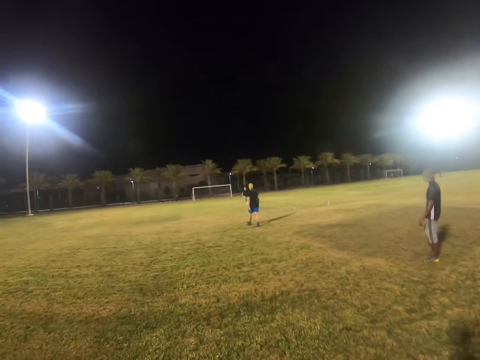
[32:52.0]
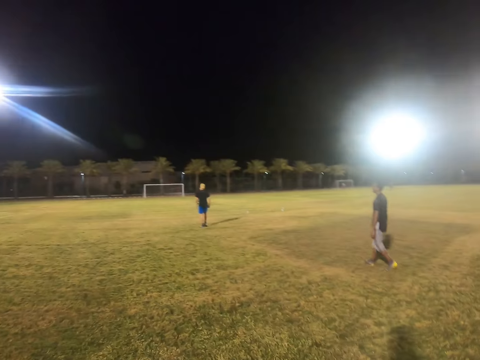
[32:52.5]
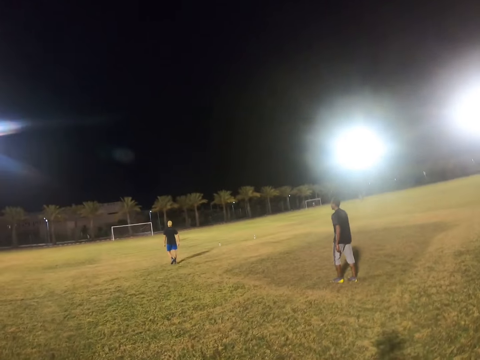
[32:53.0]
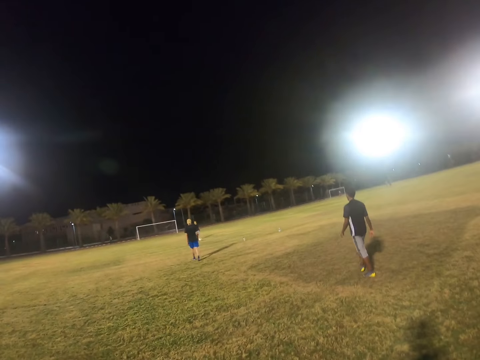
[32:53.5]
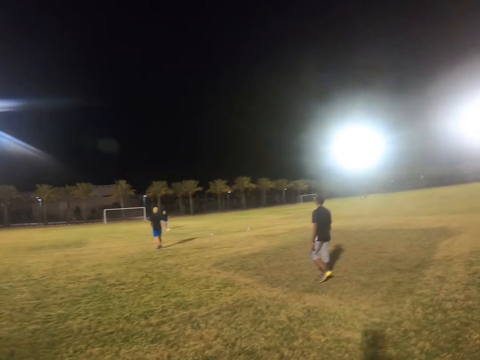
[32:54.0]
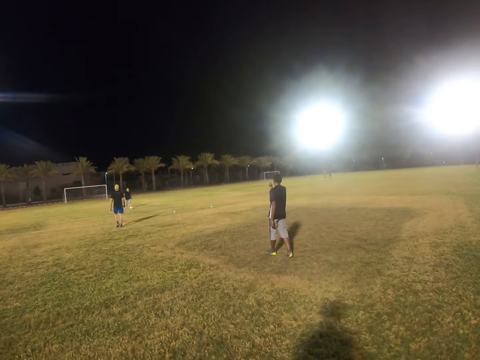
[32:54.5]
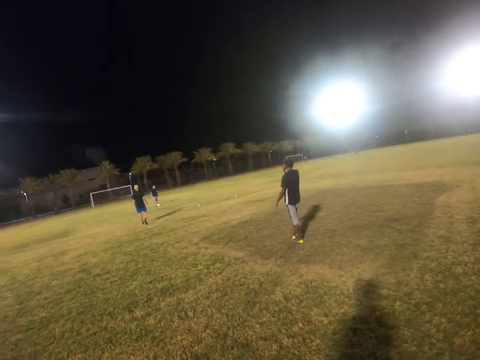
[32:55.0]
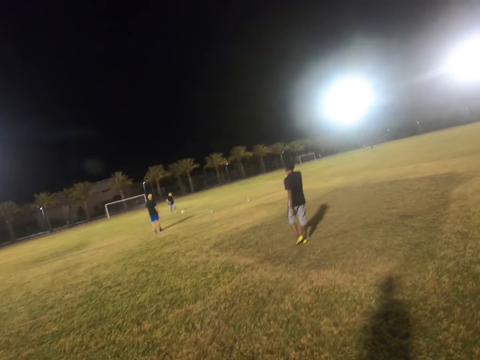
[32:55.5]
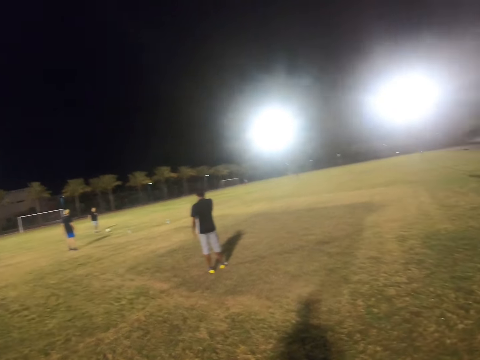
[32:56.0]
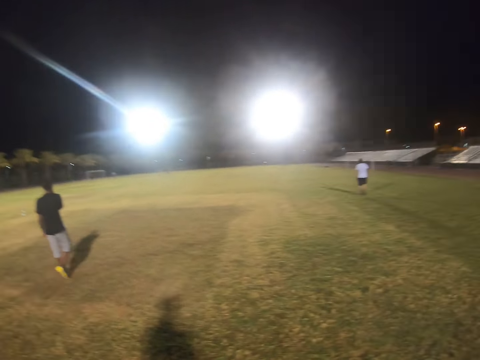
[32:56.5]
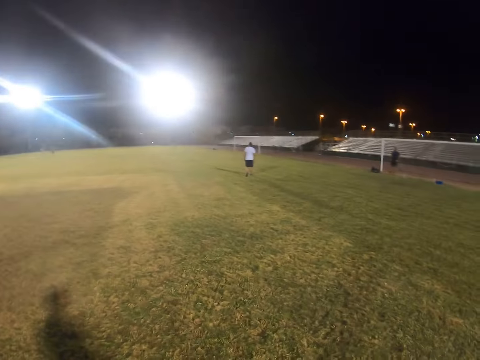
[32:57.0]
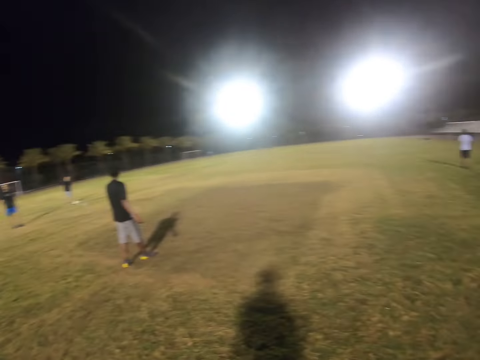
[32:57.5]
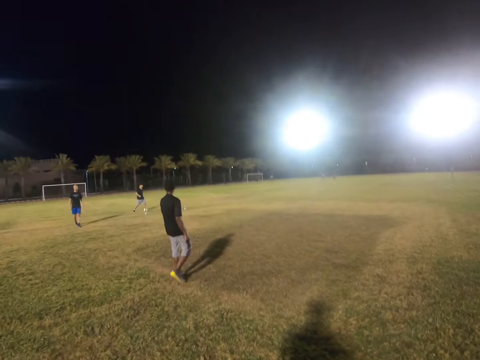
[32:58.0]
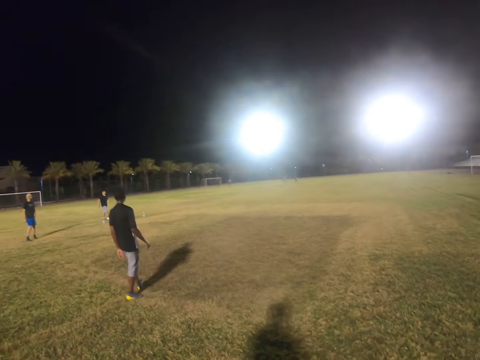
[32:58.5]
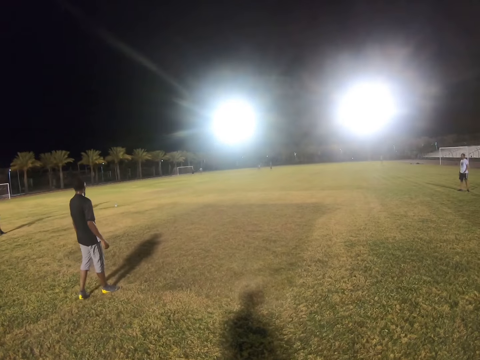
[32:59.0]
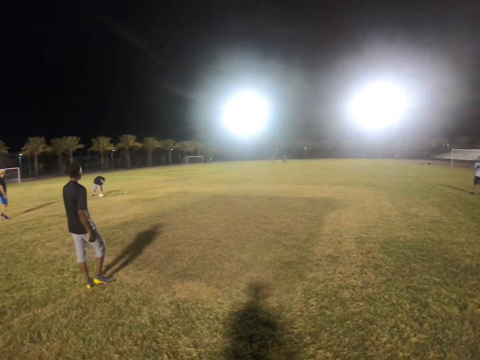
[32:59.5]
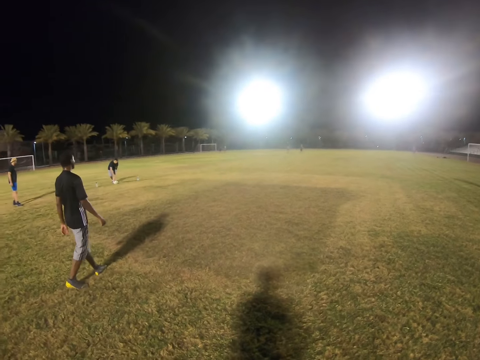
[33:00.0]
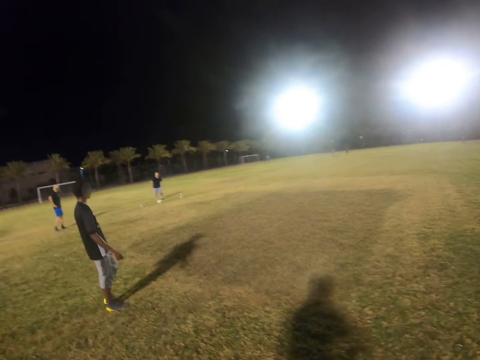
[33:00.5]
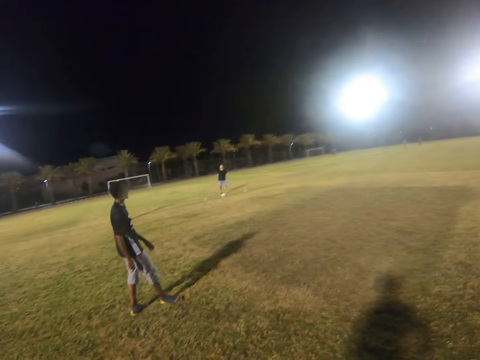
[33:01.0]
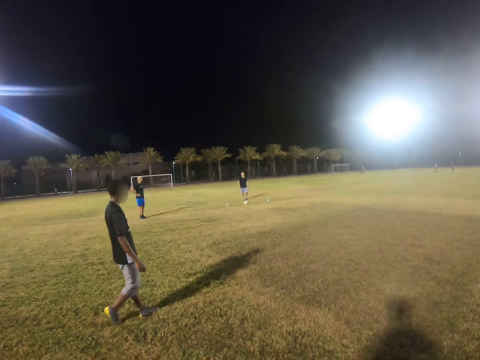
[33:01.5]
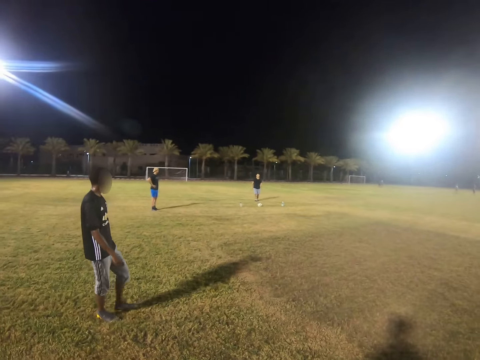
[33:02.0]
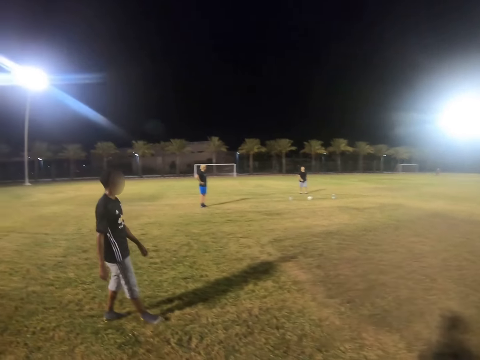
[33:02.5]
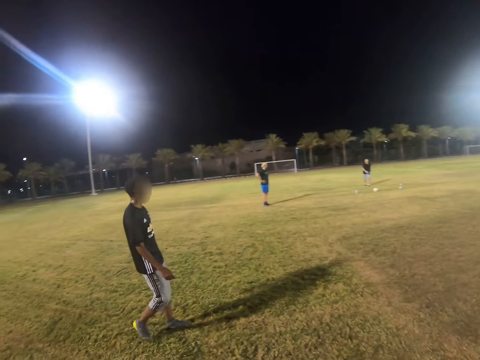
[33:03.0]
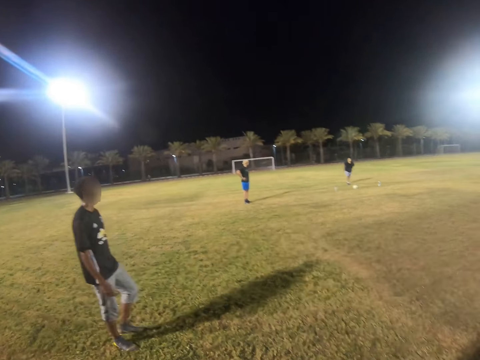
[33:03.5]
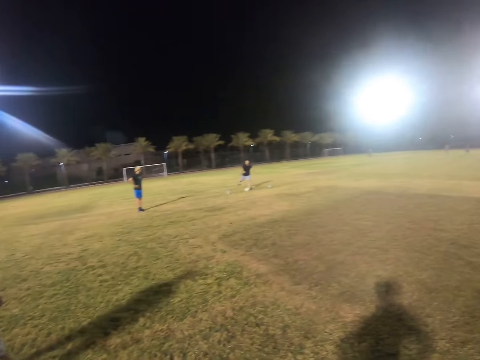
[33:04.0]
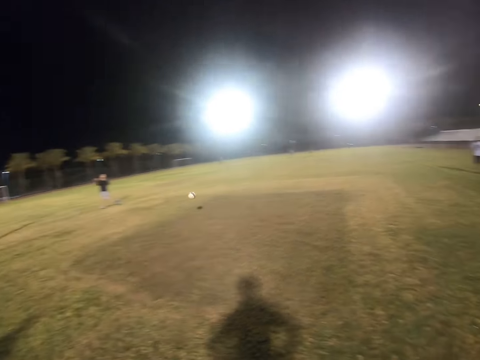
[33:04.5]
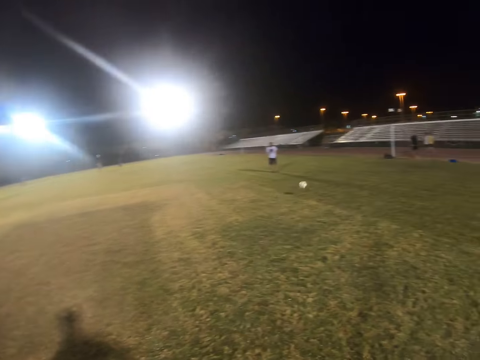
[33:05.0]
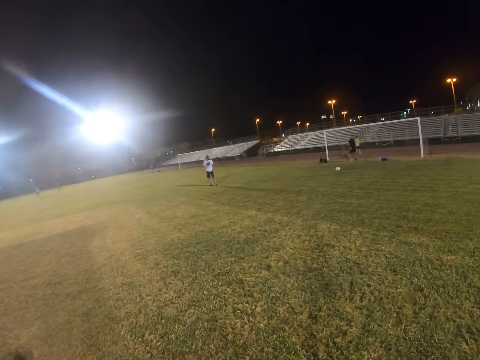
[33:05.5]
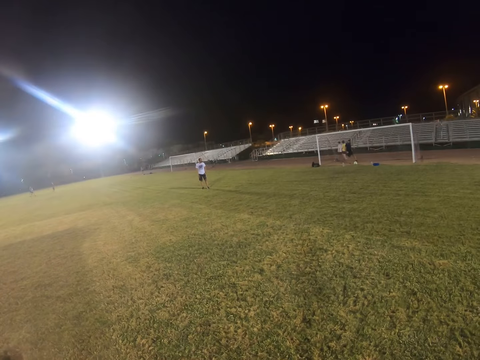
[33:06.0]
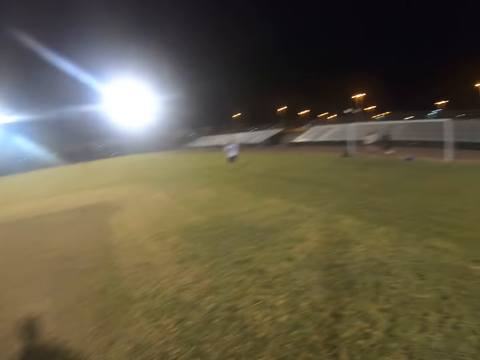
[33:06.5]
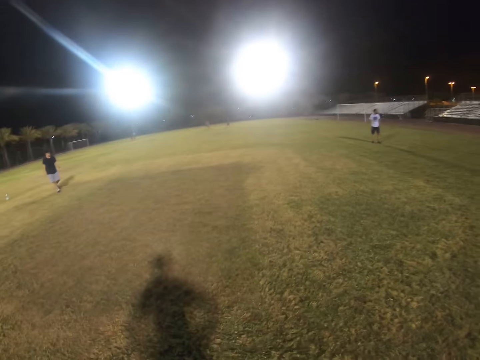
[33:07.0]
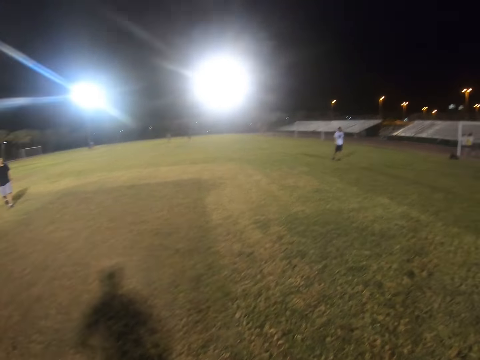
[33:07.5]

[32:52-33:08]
A man walks backwards. The man hits the ball.

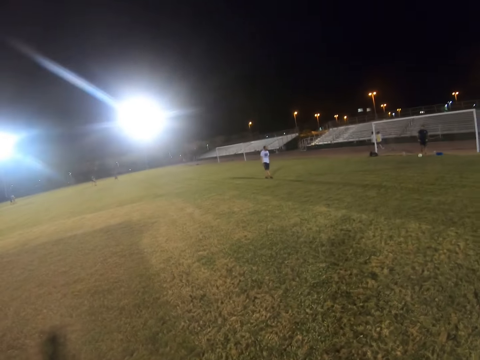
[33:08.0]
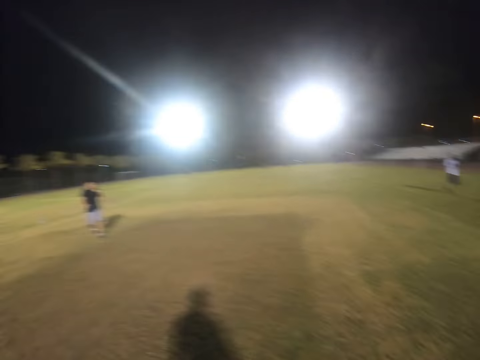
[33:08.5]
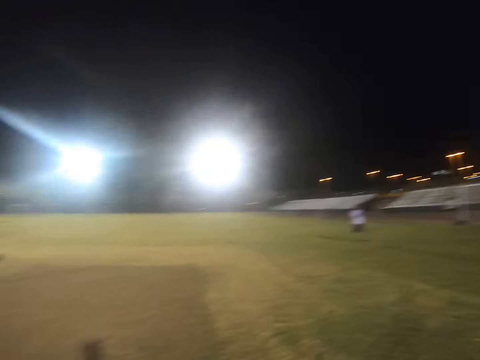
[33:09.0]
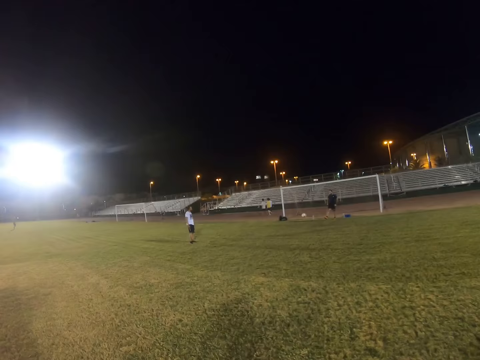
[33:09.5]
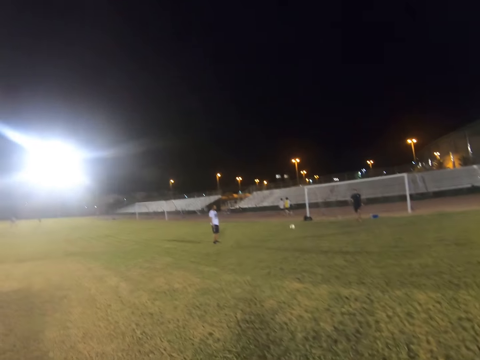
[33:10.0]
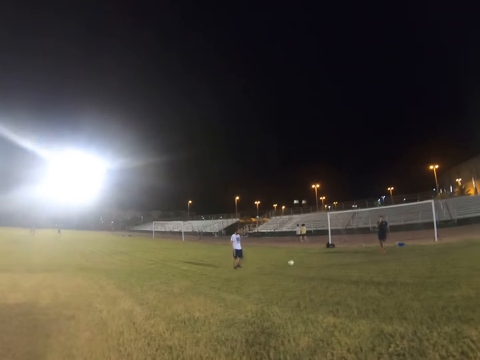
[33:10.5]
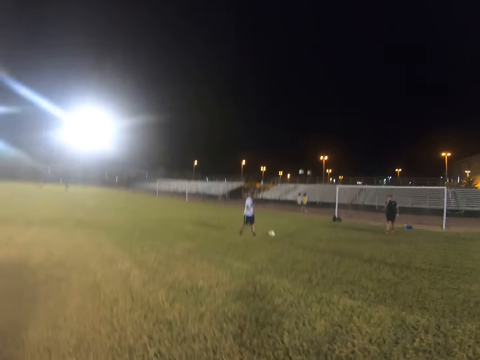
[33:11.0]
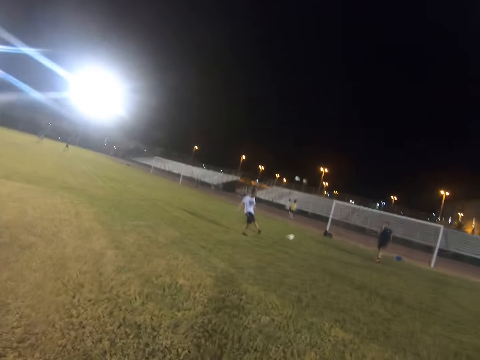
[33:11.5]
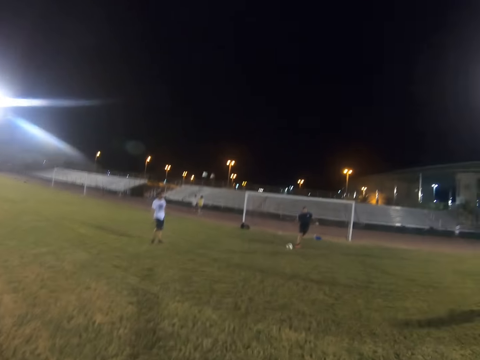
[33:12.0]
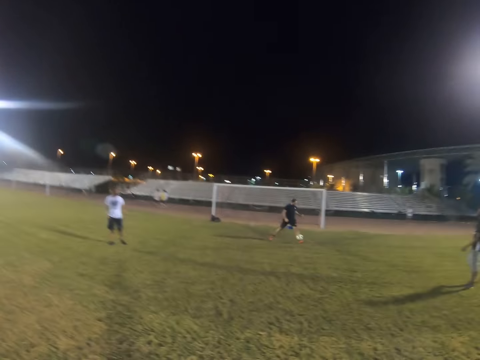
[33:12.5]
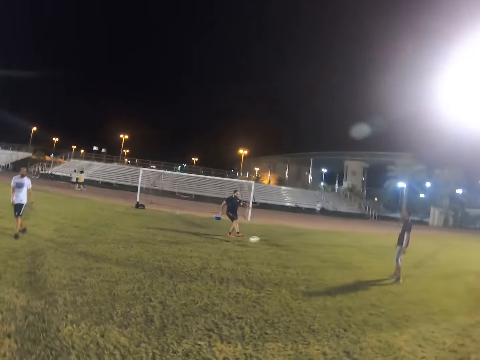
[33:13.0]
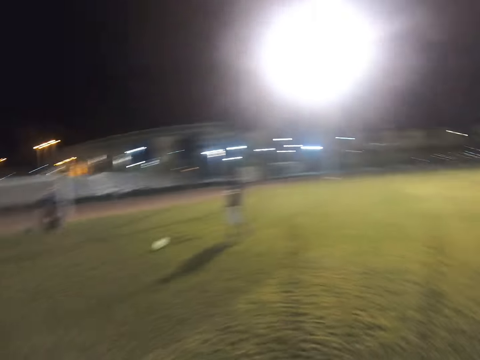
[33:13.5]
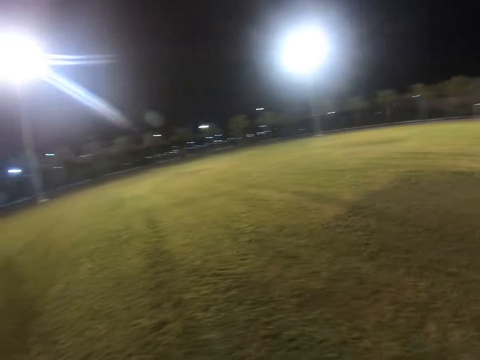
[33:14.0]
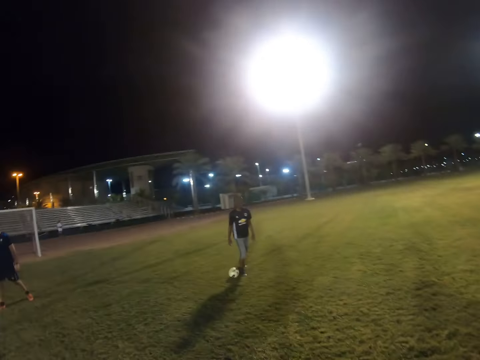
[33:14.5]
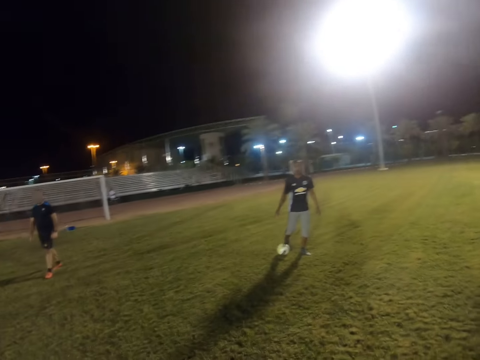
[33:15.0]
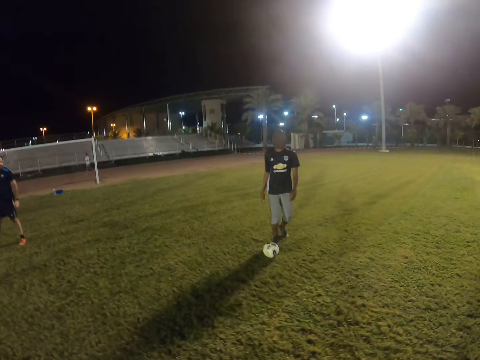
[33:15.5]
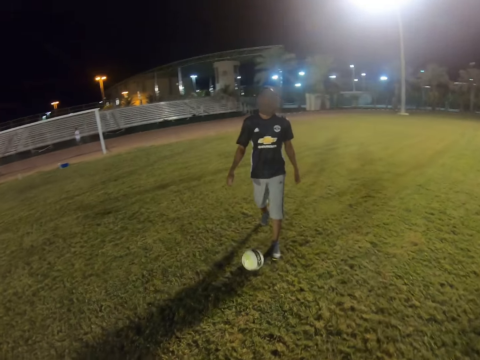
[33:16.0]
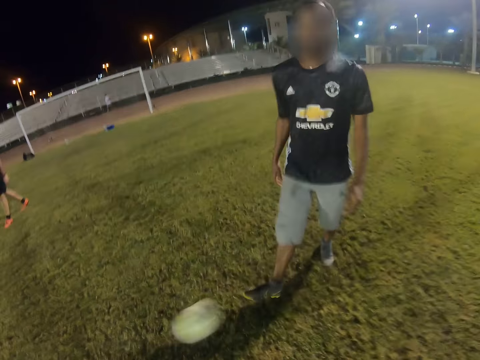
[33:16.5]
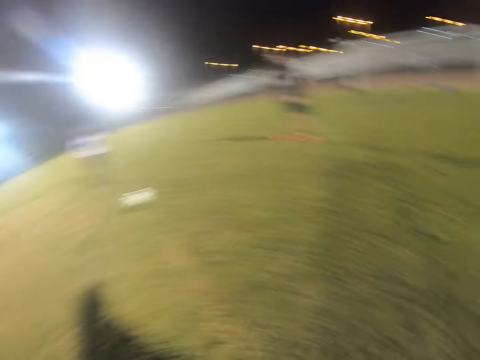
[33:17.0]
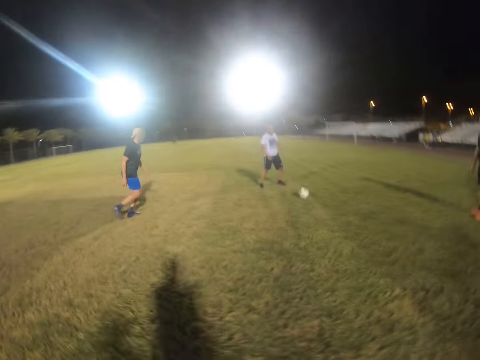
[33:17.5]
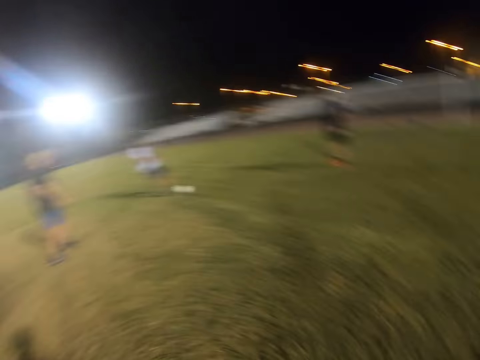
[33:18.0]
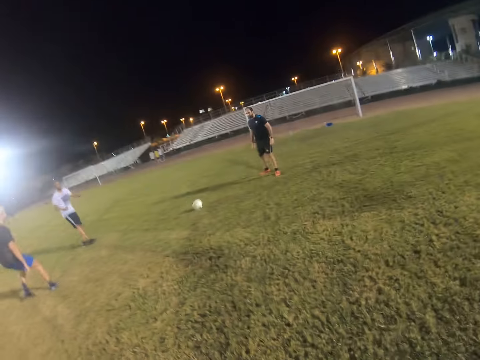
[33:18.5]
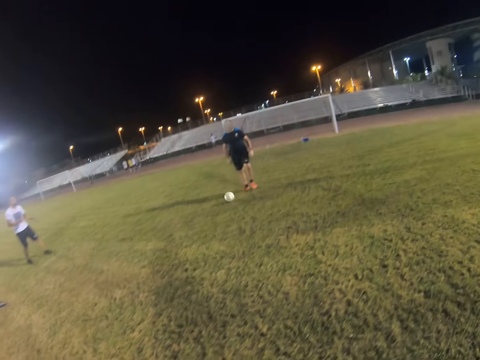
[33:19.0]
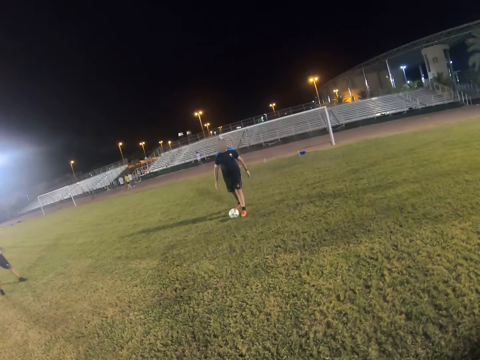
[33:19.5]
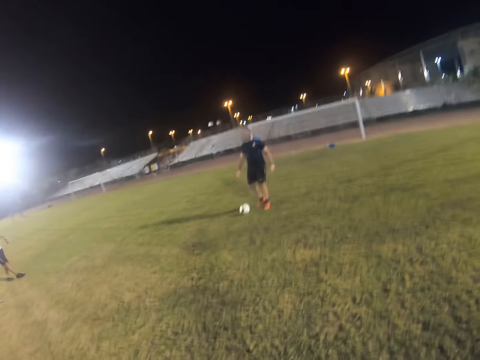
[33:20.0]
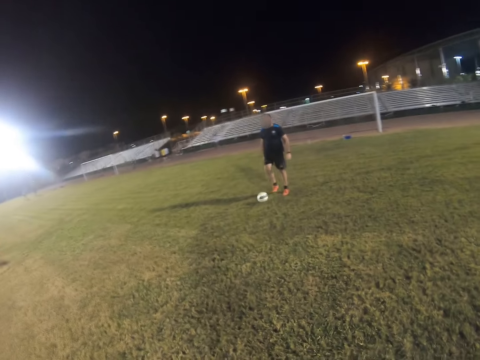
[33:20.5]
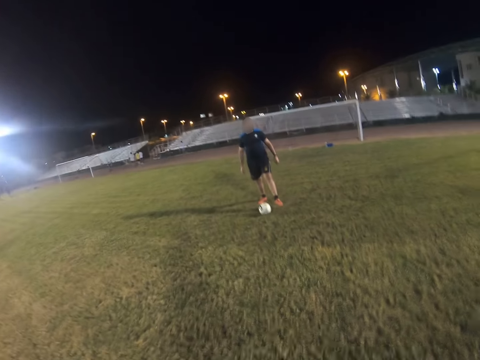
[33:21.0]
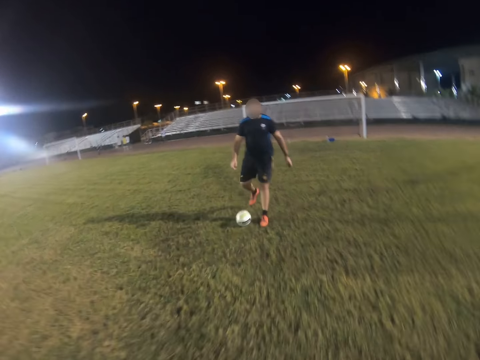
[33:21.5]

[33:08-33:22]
A man hits the ball. Another man hits the ball. The first man hits the ball. A third man hits the ball. The second man hits the ball.
